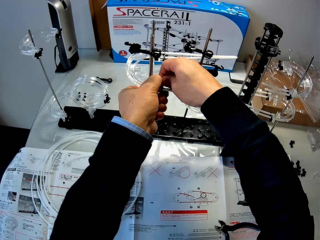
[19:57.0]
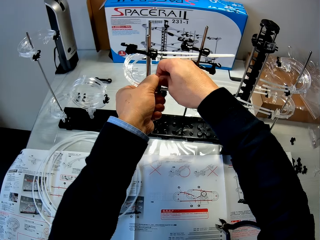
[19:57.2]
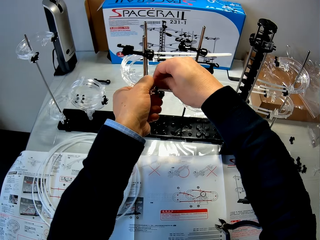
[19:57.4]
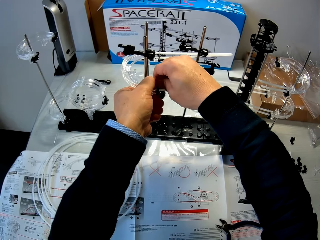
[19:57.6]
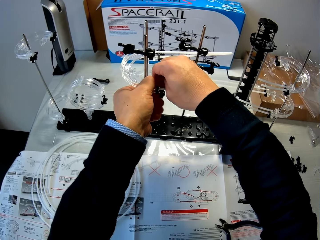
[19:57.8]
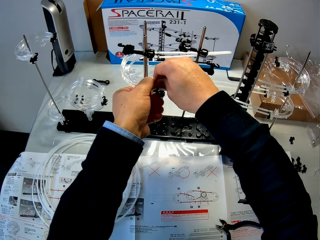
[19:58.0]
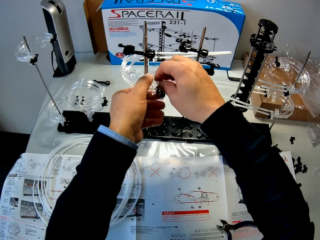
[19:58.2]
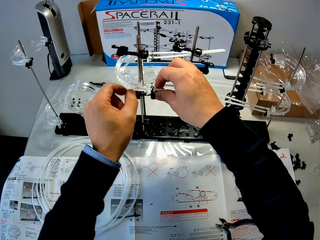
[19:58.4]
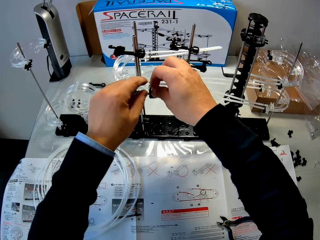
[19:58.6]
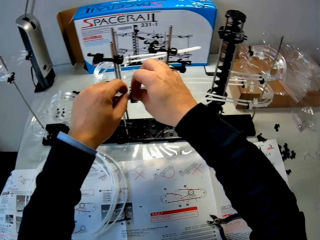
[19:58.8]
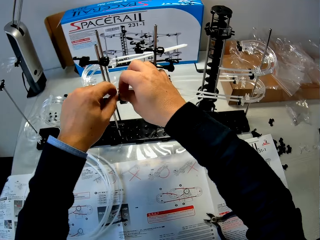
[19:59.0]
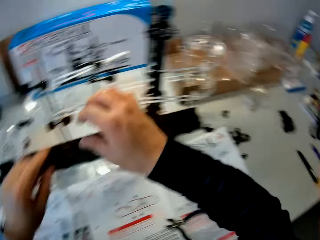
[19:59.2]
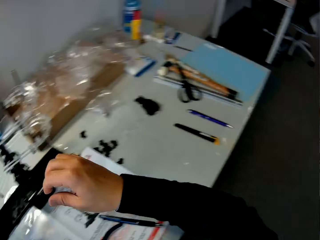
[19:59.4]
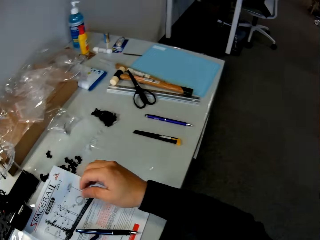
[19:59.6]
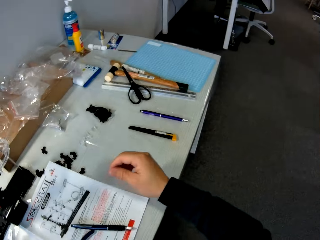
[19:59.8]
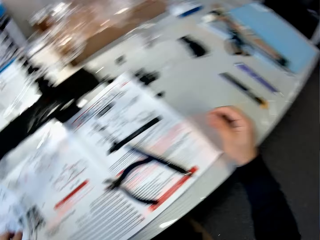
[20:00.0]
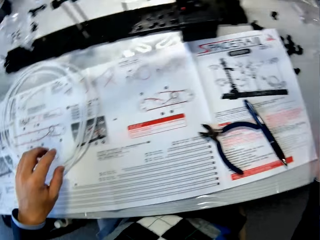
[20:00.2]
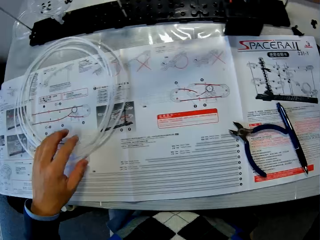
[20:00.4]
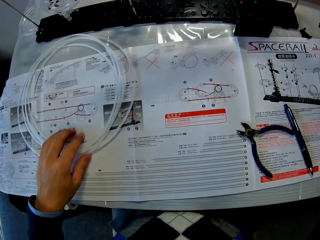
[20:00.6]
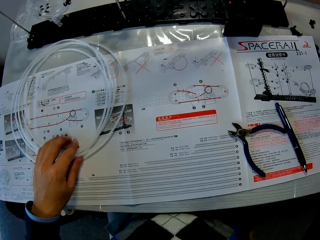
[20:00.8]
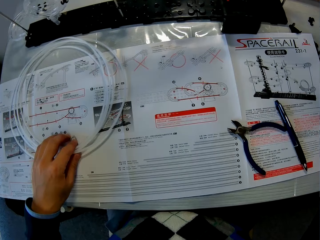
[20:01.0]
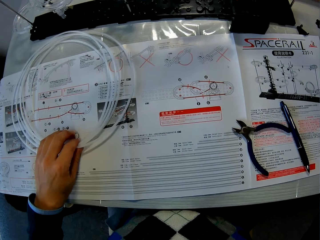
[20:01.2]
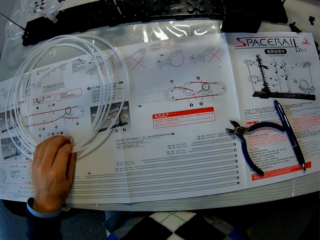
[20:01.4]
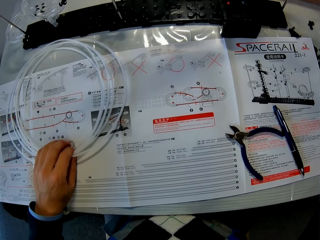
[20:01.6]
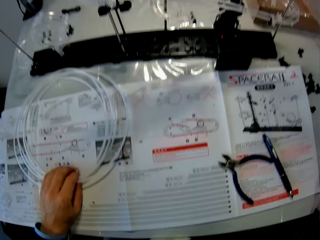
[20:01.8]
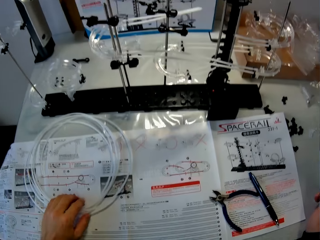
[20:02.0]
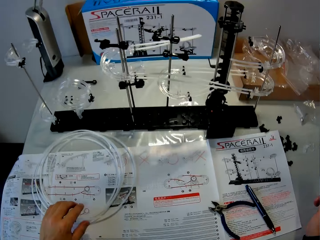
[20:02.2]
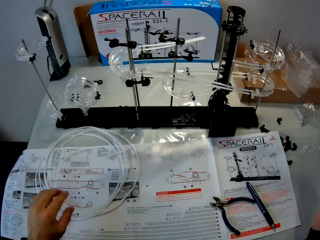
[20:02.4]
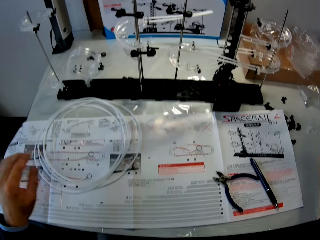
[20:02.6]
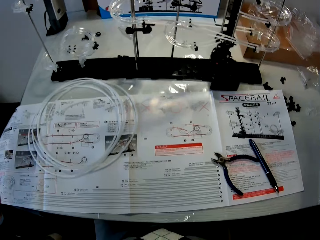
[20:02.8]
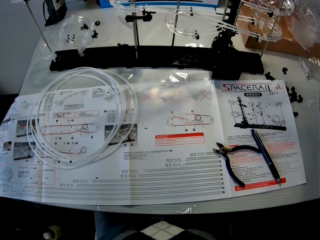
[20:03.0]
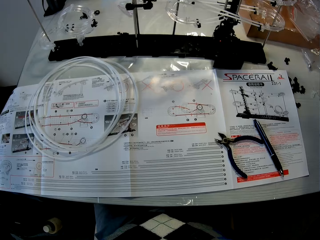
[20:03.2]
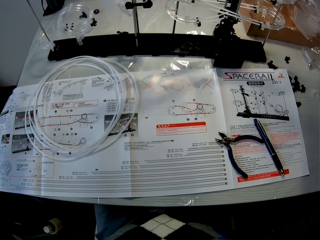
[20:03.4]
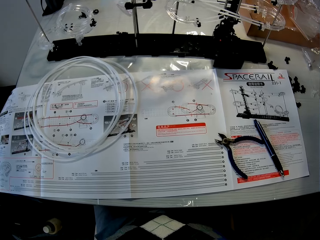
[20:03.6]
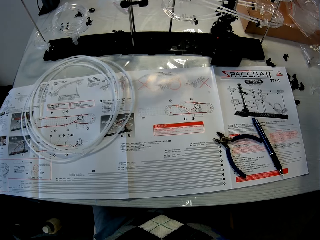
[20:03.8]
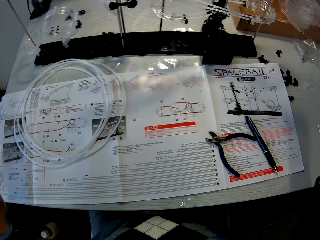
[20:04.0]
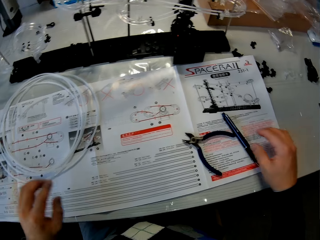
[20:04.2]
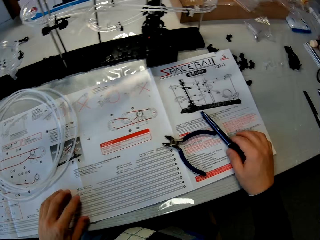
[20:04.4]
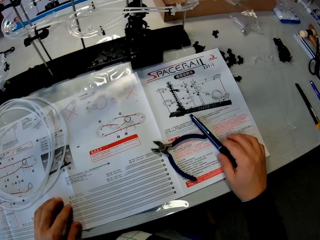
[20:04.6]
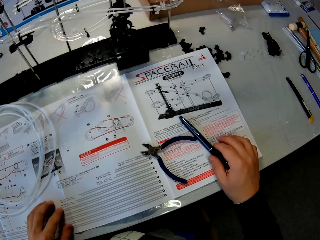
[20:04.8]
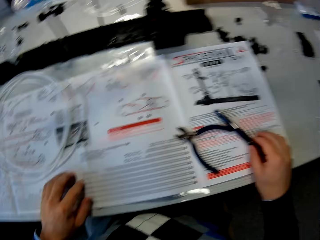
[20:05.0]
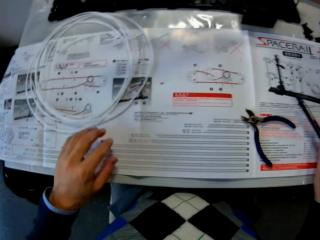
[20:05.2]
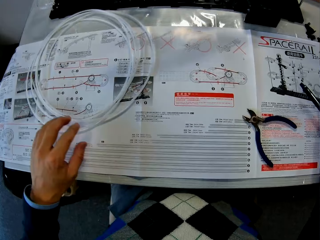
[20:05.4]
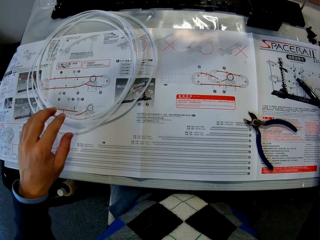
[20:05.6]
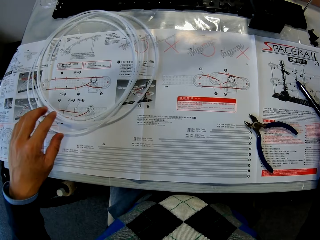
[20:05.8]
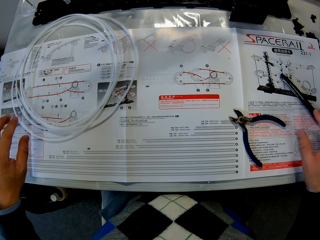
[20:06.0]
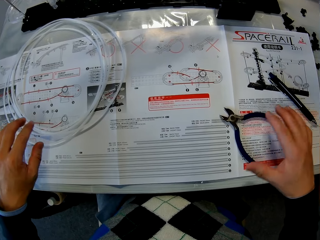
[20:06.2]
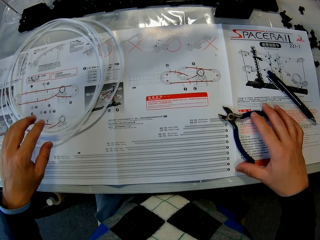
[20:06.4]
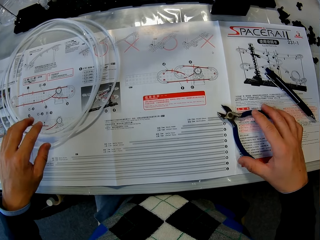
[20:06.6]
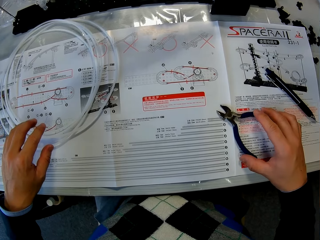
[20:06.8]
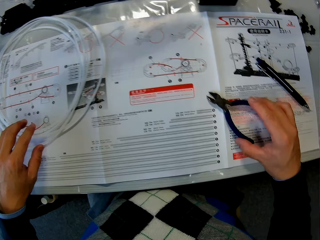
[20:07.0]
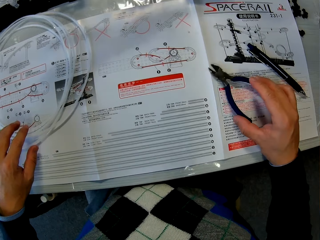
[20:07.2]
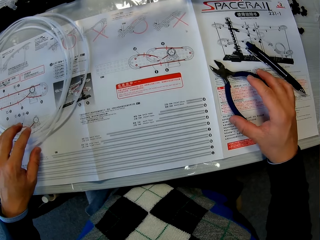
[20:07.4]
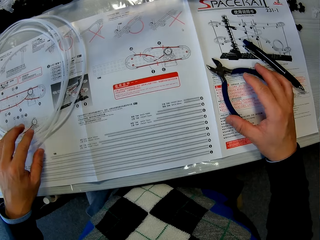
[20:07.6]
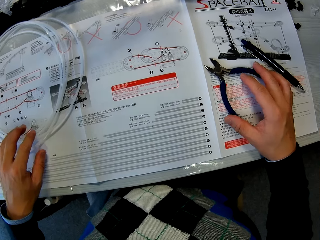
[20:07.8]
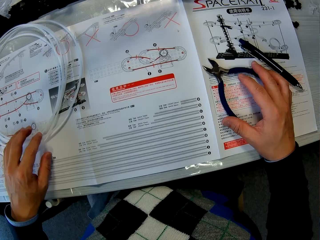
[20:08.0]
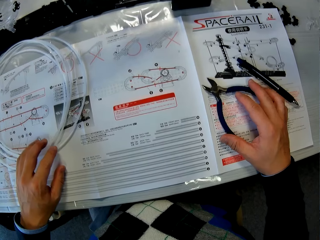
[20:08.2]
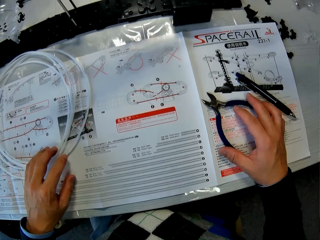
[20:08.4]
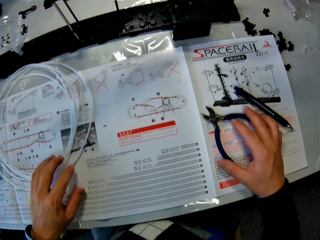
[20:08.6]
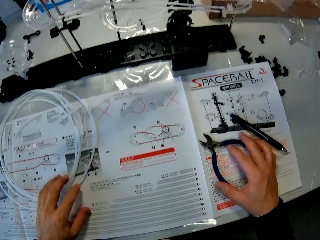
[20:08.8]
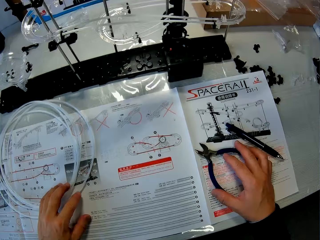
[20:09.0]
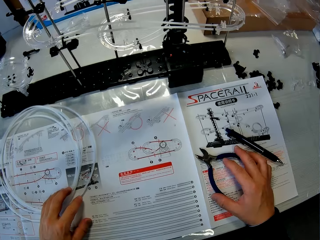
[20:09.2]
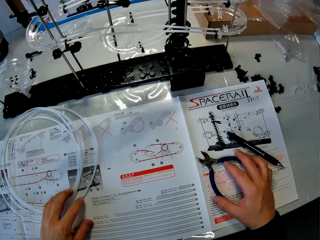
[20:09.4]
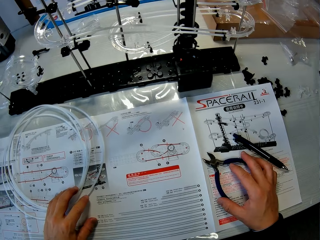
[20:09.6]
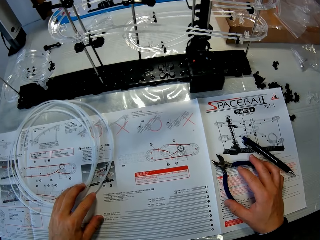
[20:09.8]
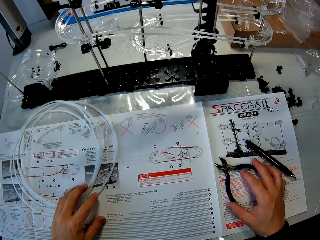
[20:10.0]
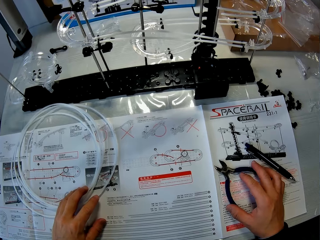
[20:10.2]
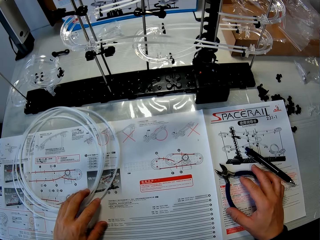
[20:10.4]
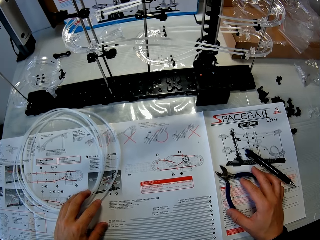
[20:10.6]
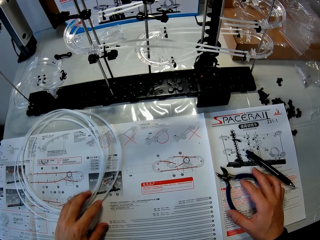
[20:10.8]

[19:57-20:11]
The camera wearer touches the pipe. He adjusts the rail on the space rail manual with his left hand. He changes the position of the pen on the space rail manual with his right hand. He holds the table, holds a pair of pliers, and holds the pipe.

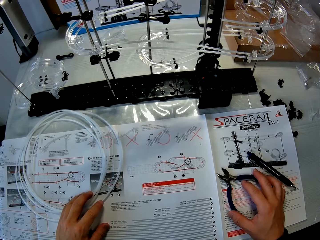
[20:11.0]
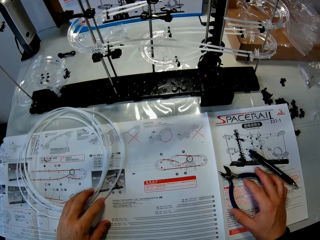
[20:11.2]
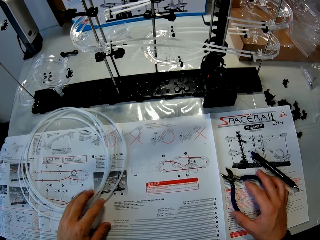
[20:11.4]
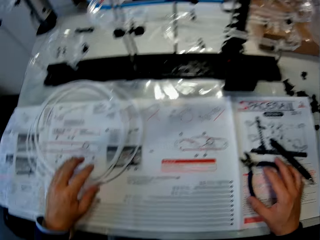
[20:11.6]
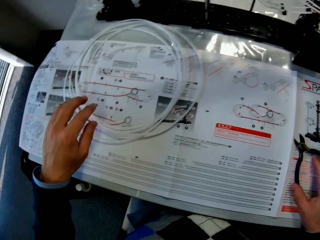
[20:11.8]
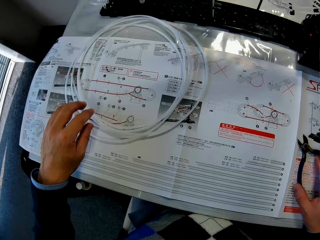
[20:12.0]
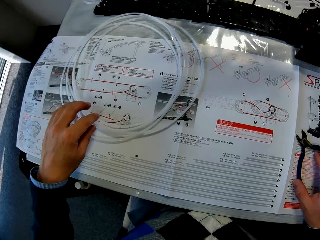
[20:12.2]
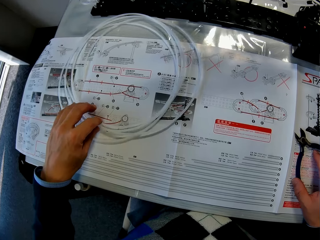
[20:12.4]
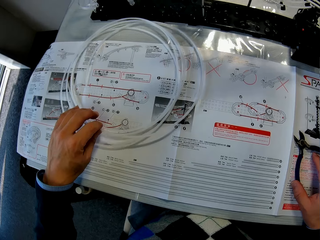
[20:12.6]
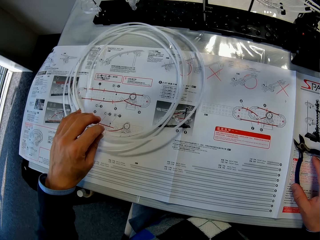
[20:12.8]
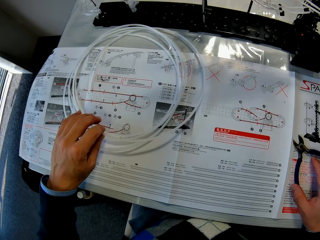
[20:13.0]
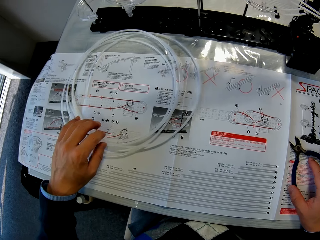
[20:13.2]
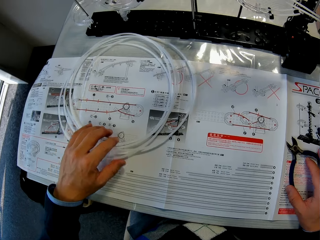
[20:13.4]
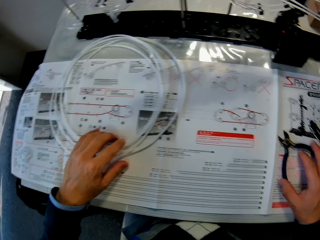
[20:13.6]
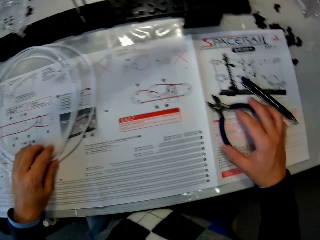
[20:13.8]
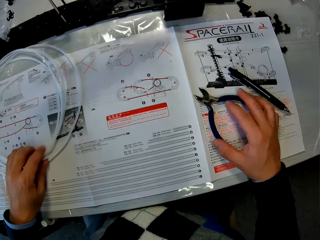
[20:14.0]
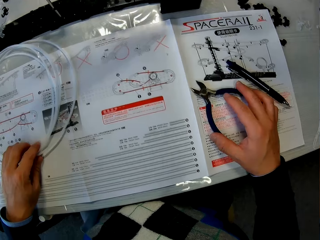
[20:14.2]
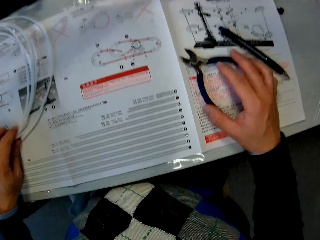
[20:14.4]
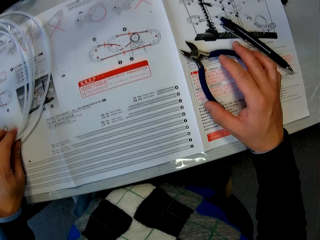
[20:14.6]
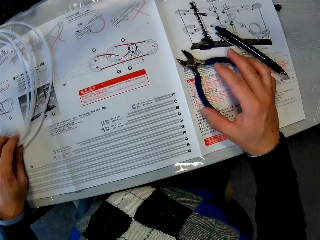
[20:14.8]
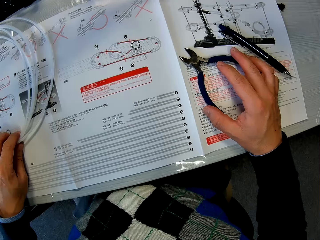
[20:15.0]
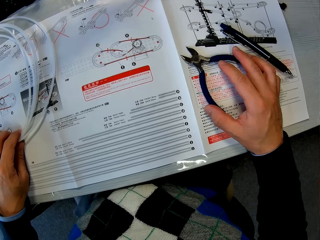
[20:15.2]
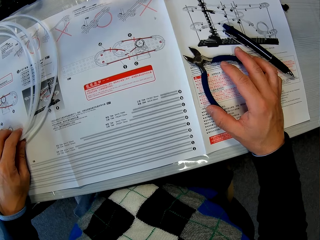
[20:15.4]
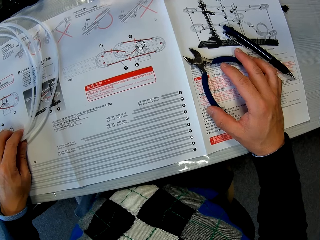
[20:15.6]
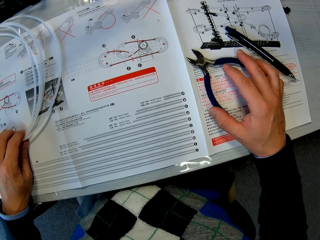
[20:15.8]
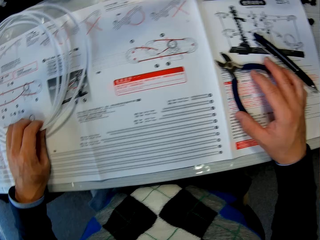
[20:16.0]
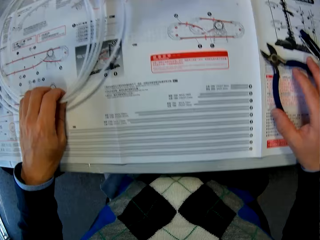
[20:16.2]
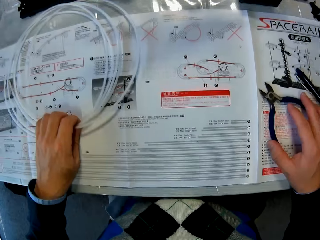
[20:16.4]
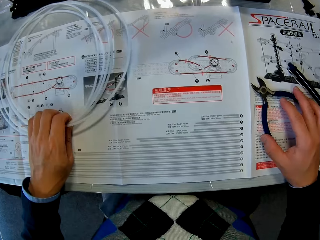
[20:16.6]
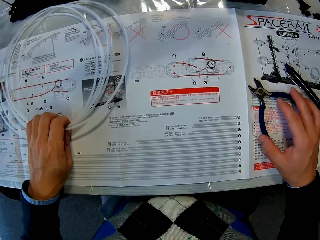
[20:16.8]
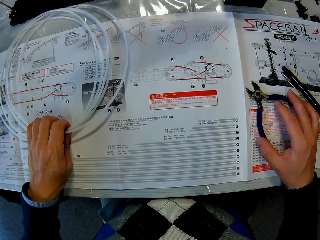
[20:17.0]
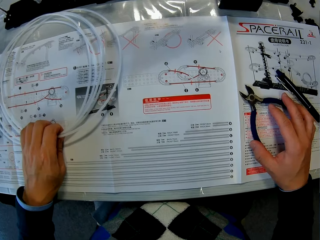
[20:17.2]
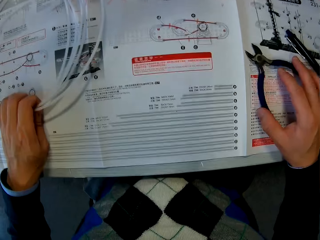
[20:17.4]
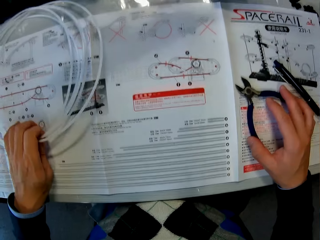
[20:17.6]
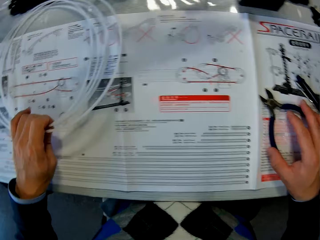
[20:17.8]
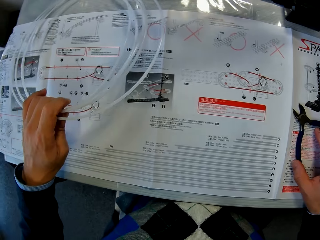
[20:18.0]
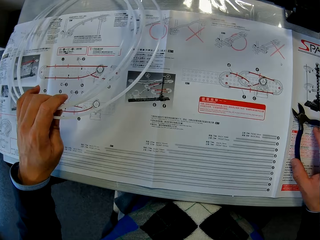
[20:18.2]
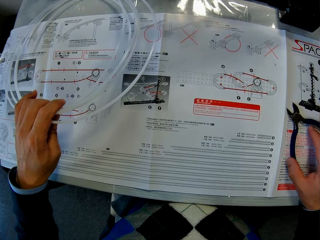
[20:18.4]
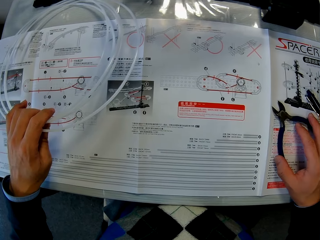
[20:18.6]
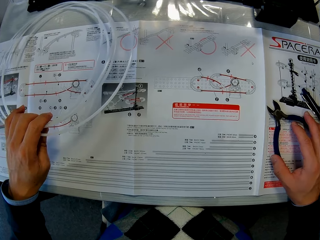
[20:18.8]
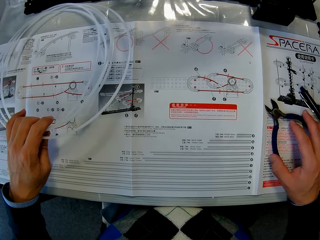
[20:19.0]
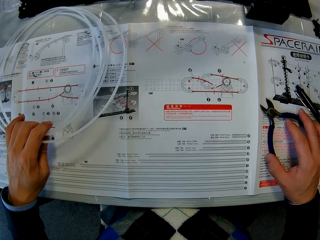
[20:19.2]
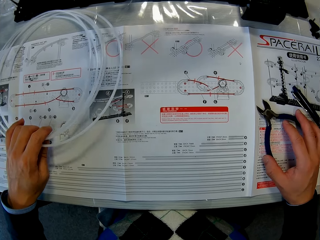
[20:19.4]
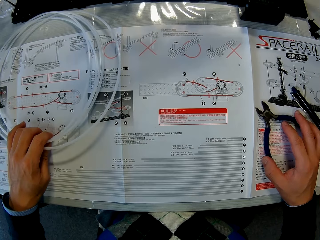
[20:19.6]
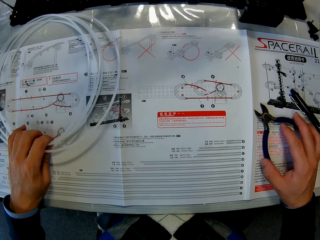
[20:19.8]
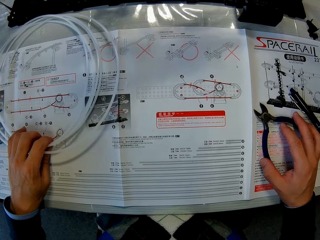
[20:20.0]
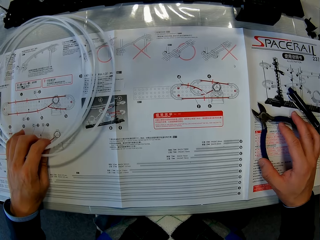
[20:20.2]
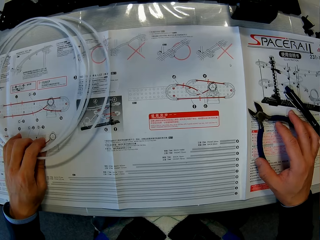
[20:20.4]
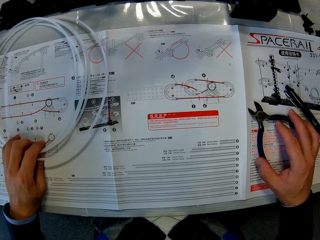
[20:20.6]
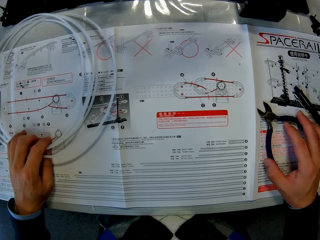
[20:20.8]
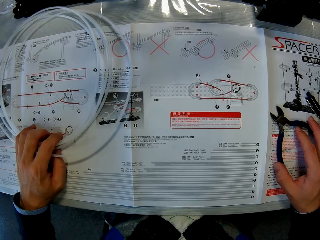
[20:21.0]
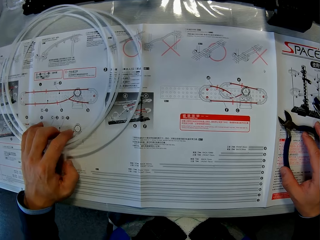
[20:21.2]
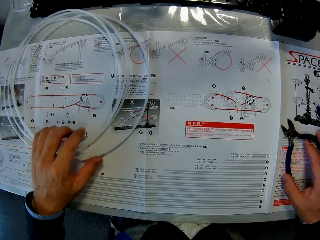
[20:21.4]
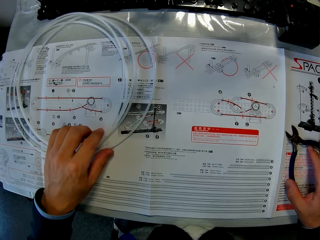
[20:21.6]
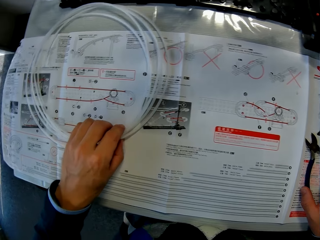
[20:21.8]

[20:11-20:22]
The camera wearer places his right hand on the pair of pliers on the space rail manual.
